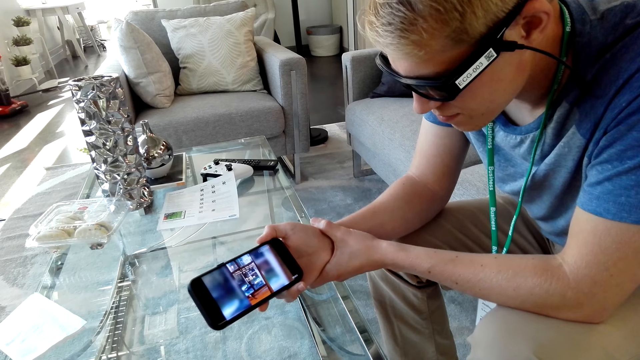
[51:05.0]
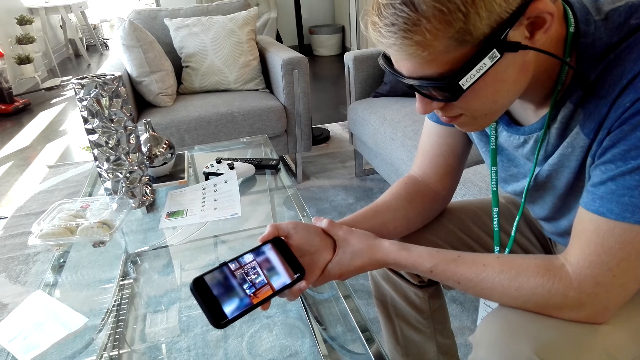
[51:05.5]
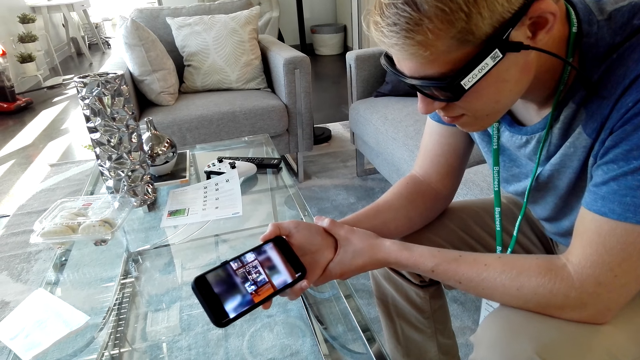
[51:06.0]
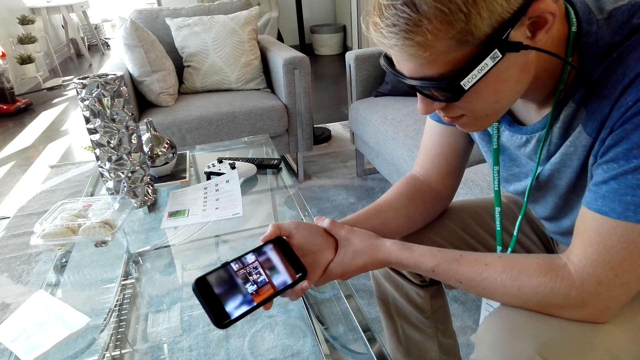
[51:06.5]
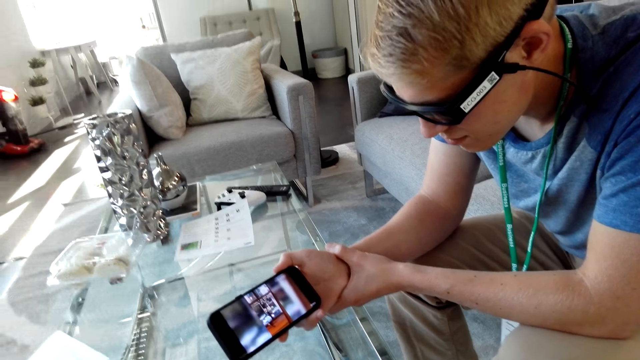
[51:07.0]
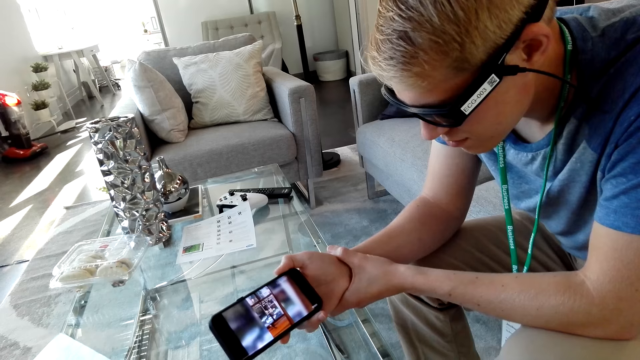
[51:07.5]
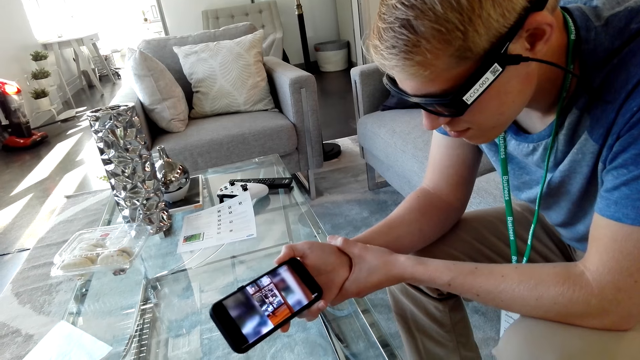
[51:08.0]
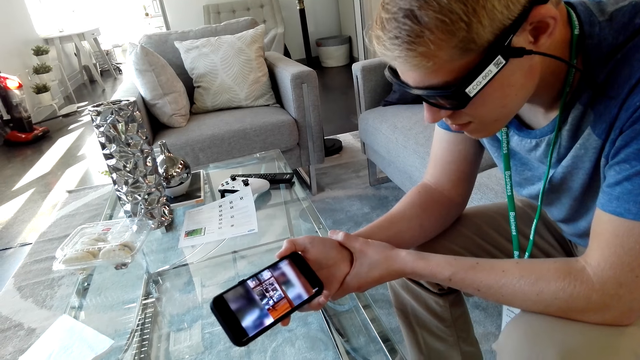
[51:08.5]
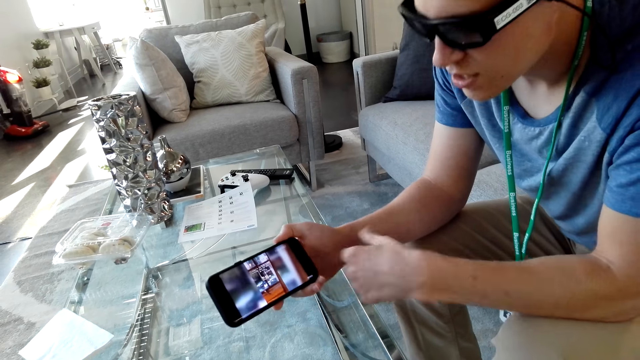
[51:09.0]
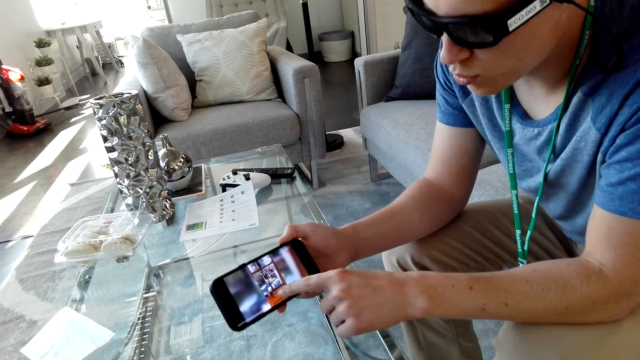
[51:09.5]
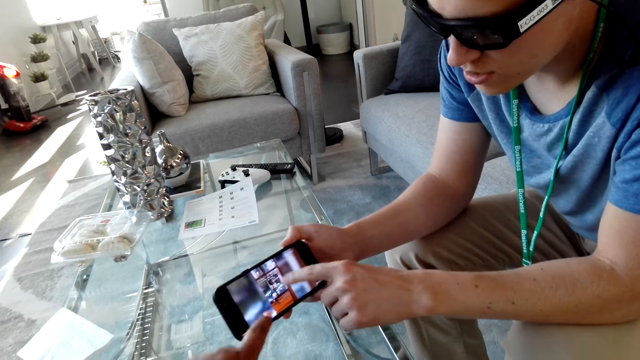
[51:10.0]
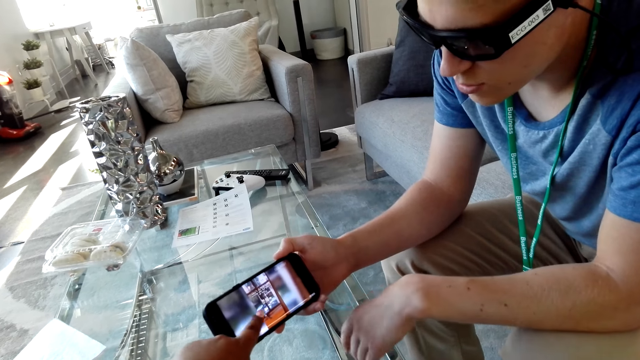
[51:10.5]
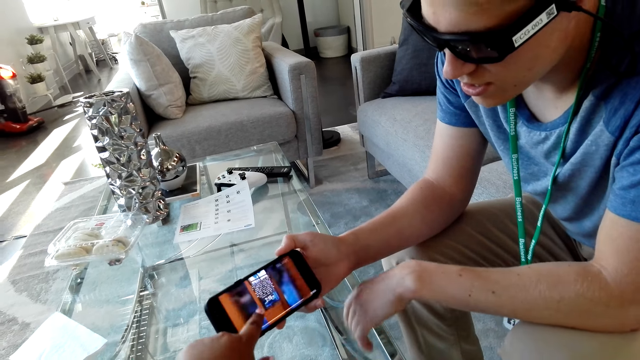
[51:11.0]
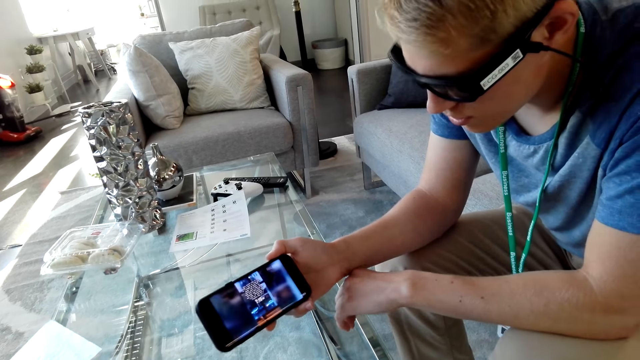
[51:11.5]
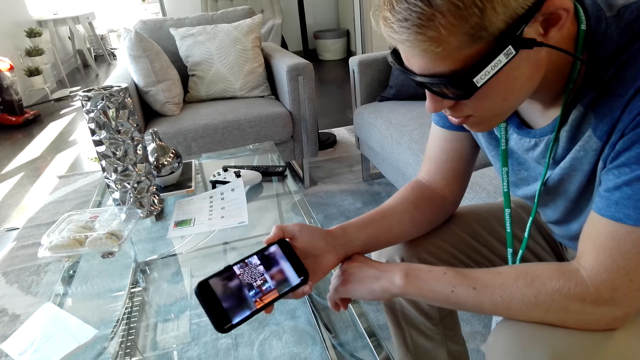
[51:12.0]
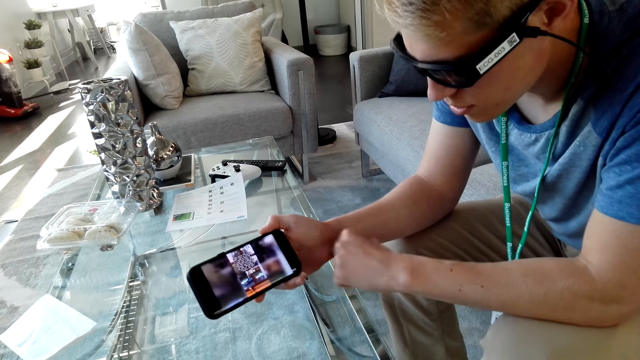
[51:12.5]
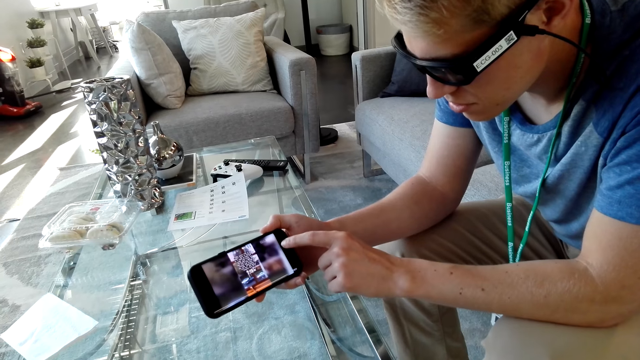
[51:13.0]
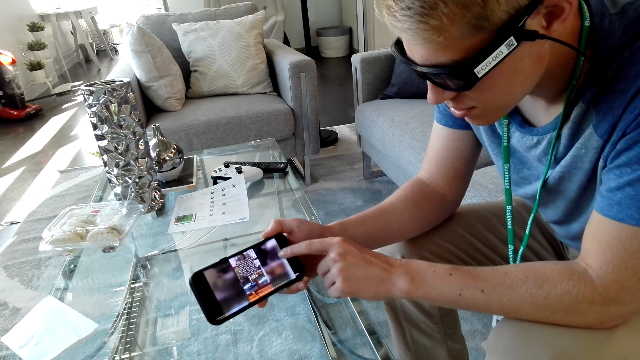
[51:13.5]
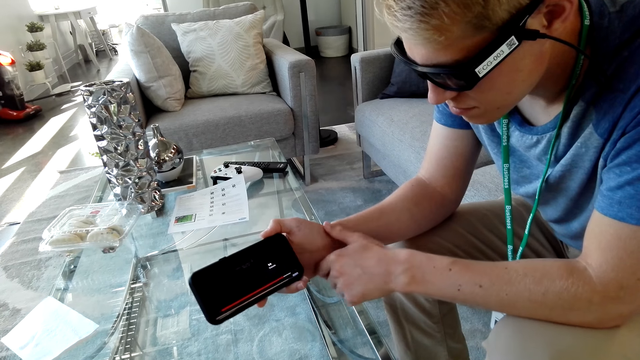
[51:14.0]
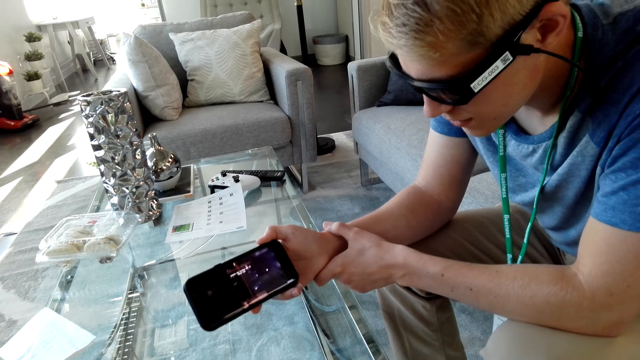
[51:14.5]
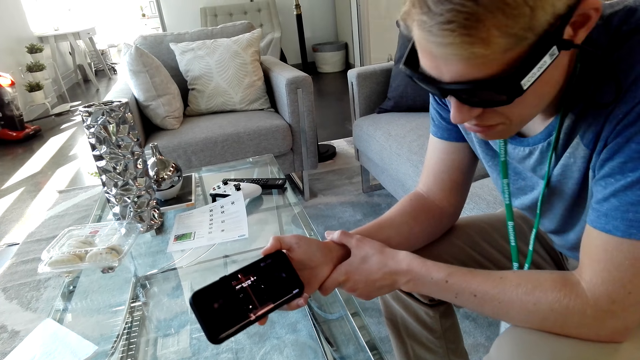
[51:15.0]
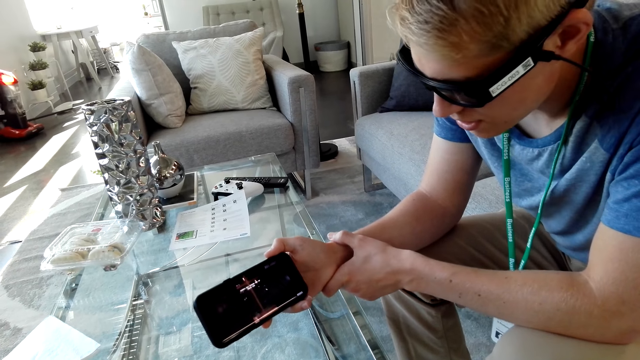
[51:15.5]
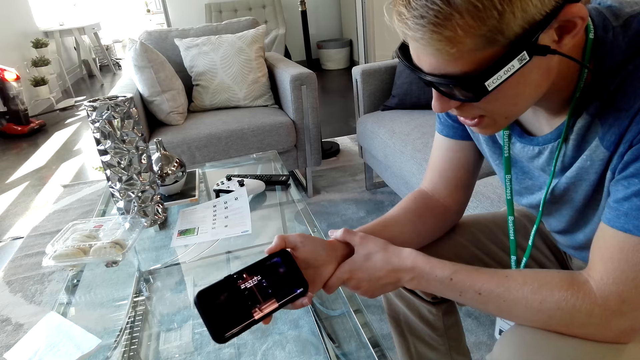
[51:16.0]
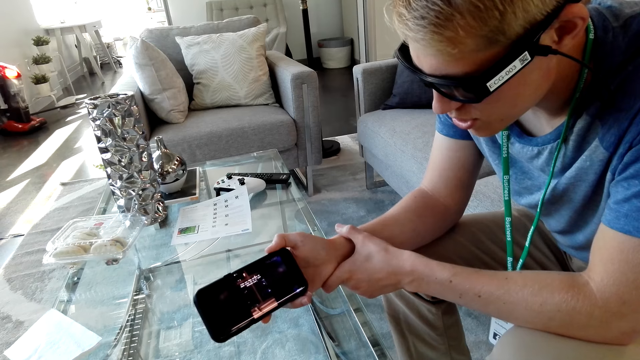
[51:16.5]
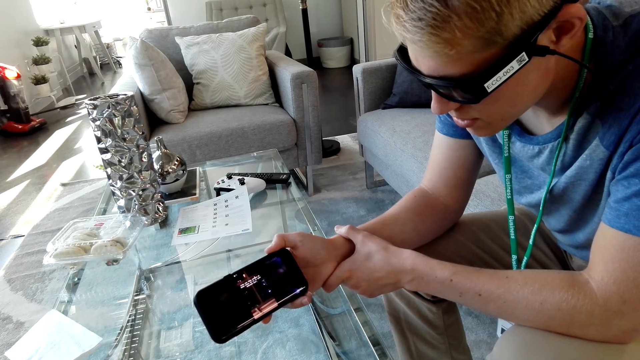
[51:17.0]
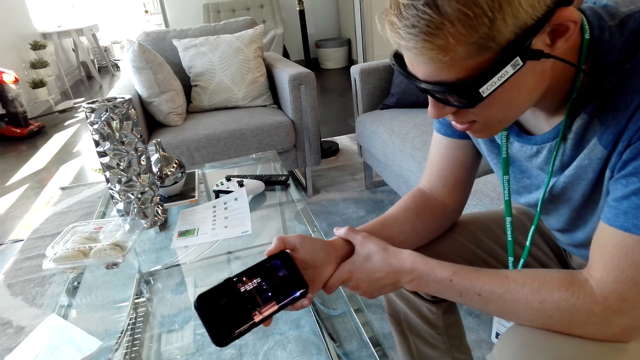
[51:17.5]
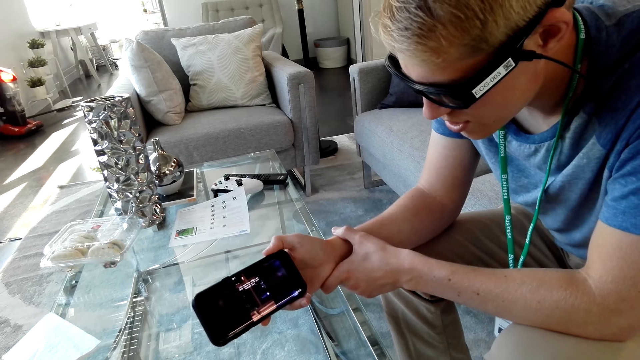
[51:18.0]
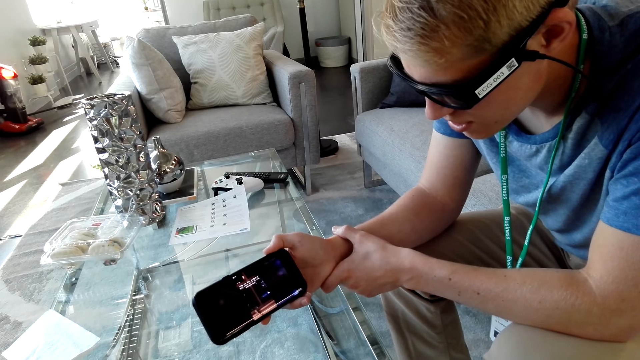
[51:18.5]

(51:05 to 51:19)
A man points at the phone. The camera wearer points at the phone. The man points at the phone and nods his head.

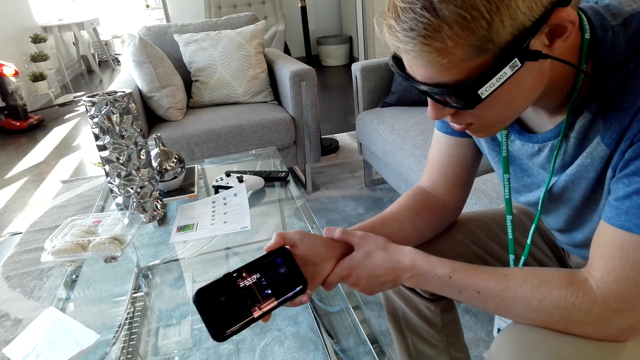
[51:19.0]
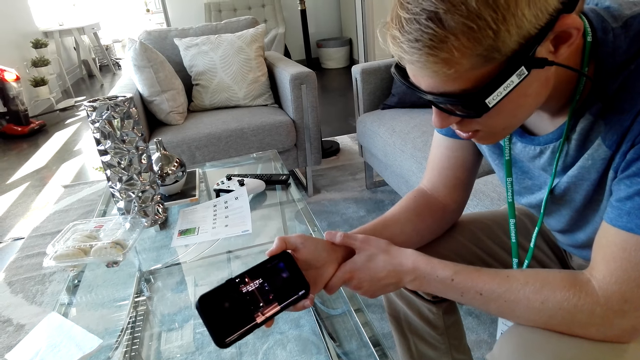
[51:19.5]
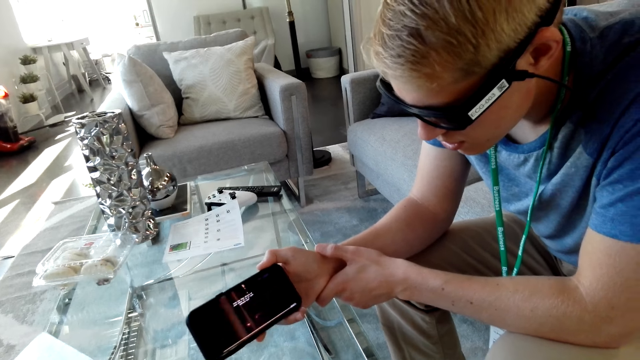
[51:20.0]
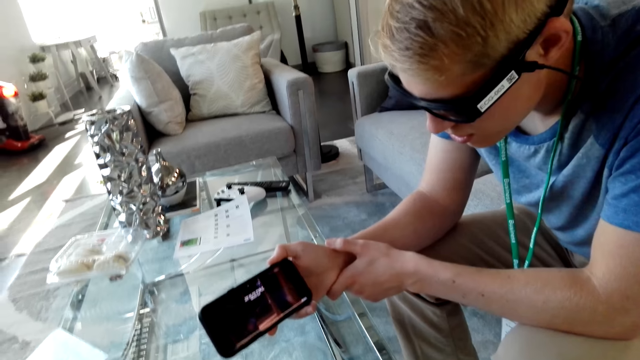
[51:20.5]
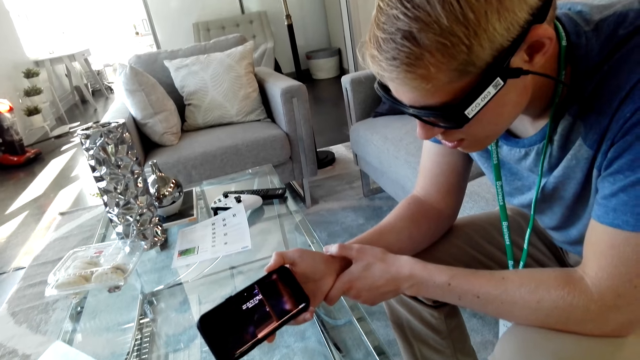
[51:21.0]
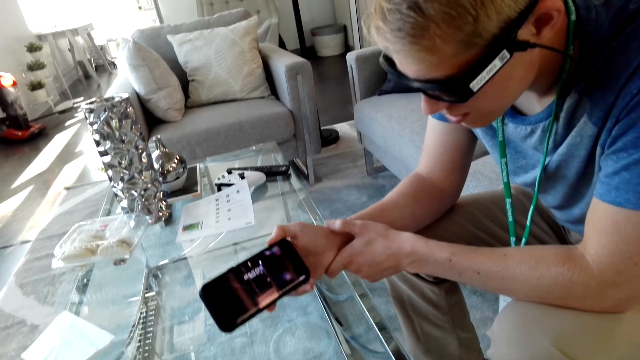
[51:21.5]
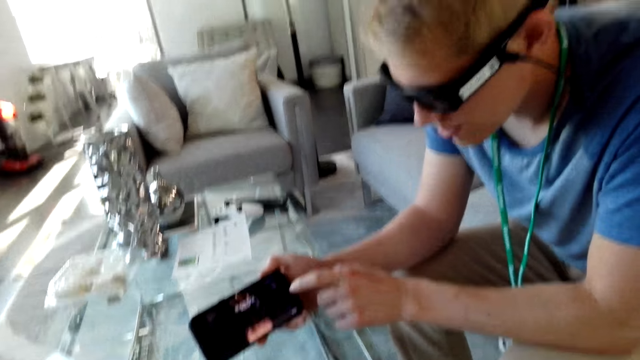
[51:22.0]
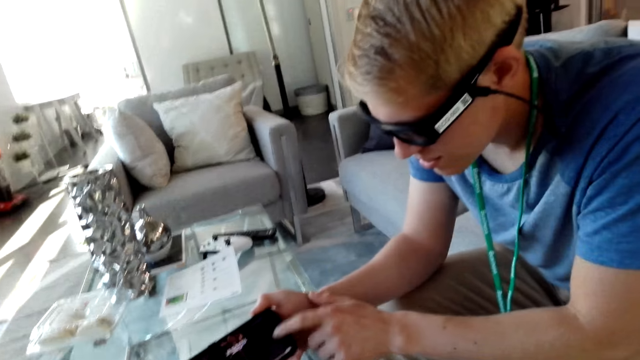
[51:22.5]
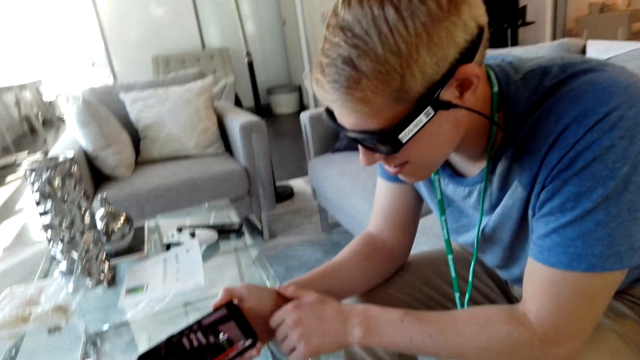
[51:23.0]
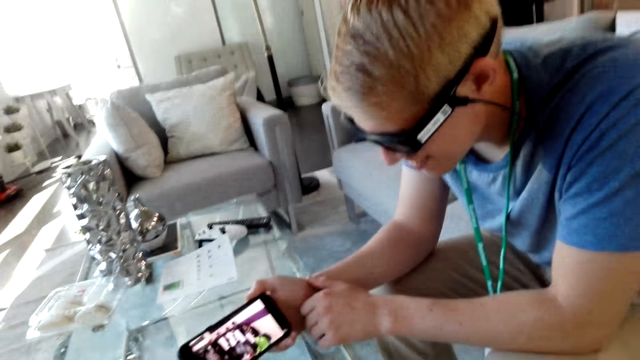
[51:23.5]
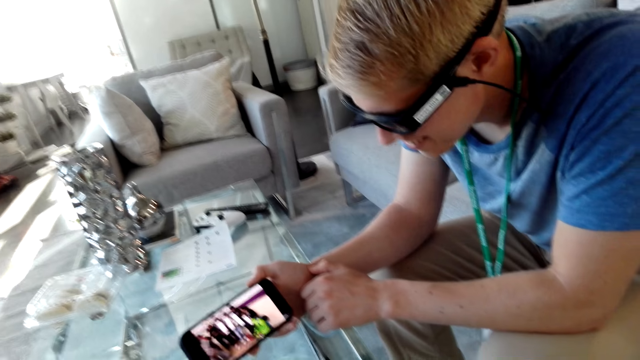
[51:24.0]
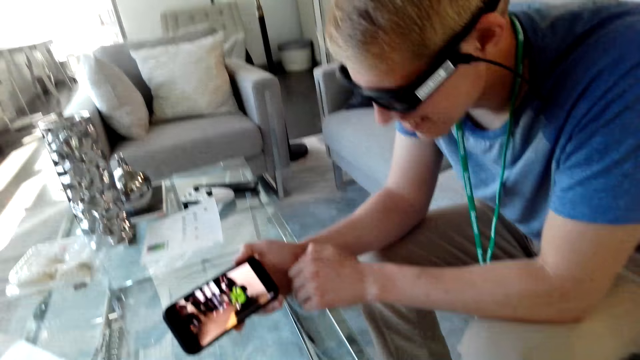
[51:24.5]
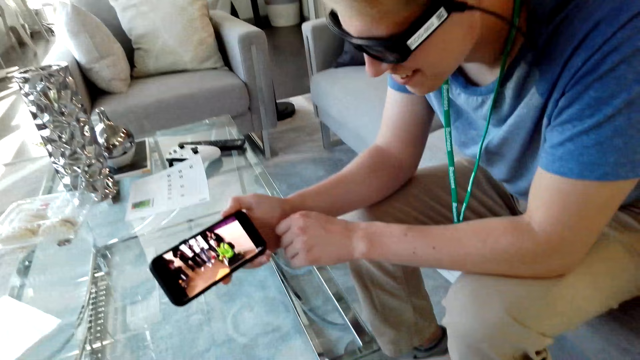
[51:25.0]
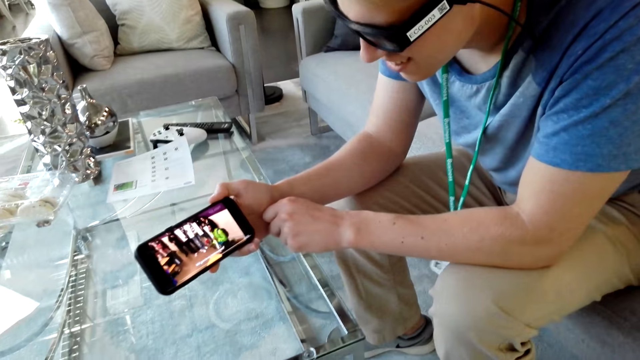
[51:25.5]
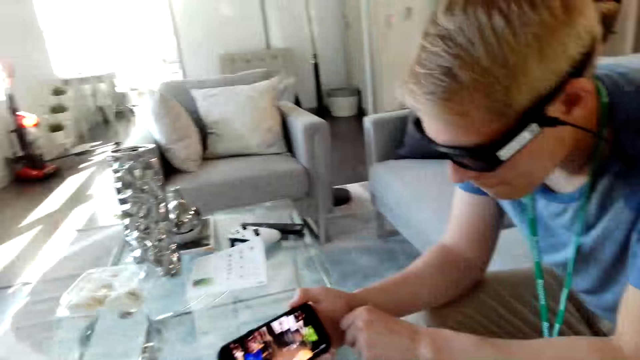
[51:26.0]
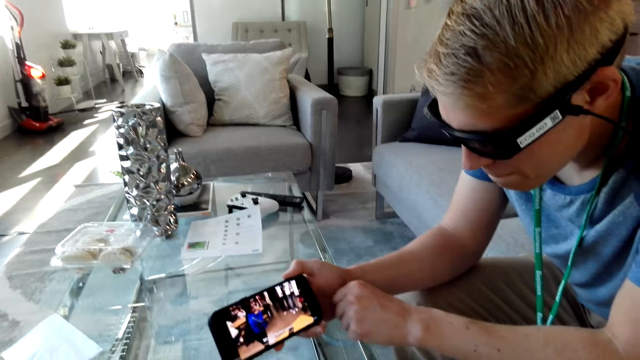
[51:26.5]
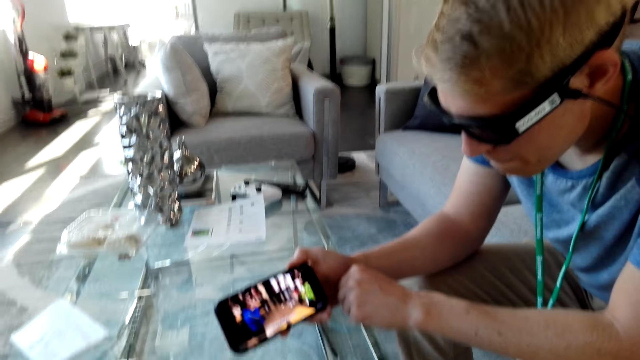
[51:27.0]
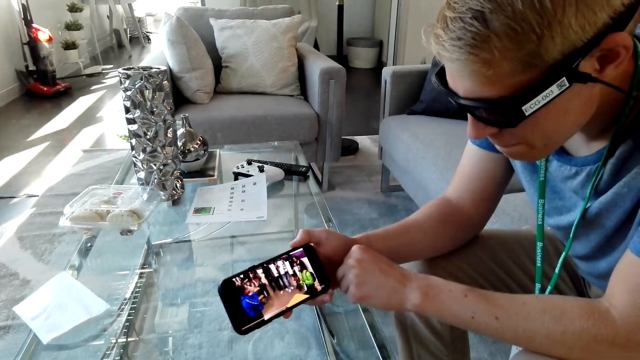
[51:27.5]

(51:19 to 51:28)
A man points at the phone. The camera wearer laughs.
